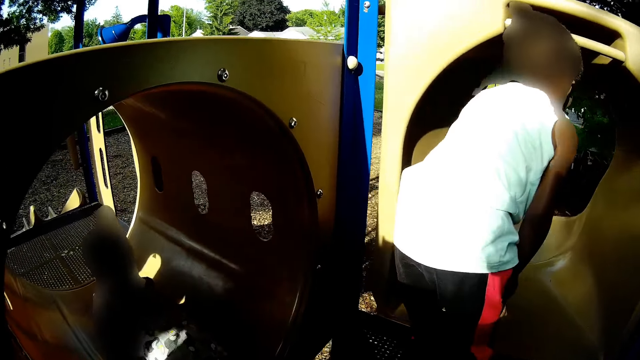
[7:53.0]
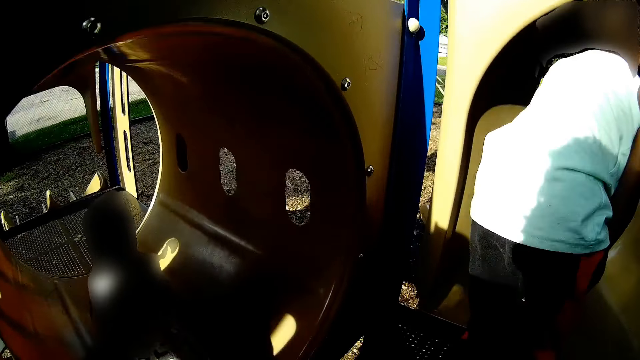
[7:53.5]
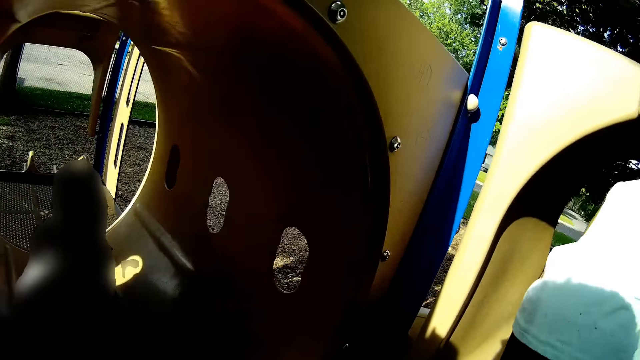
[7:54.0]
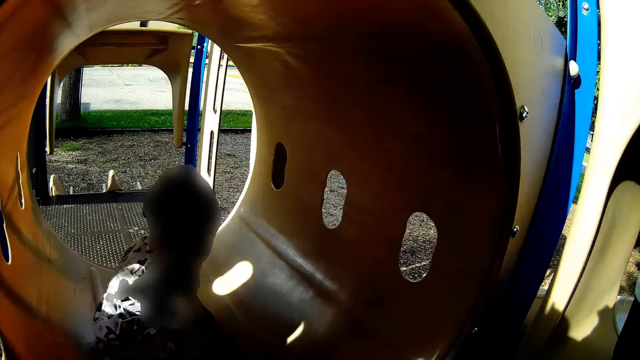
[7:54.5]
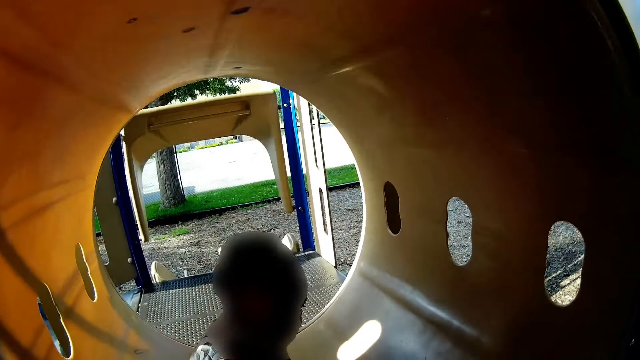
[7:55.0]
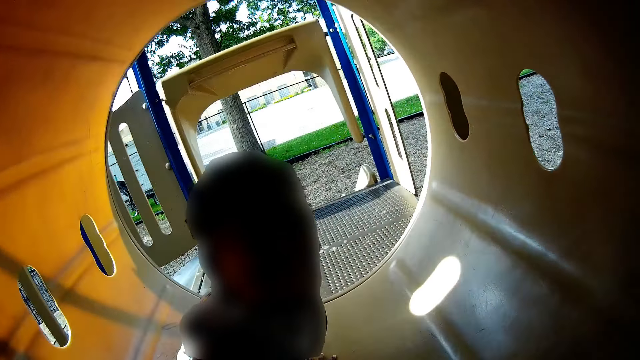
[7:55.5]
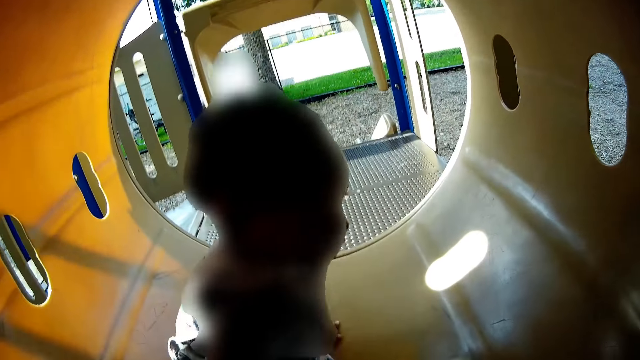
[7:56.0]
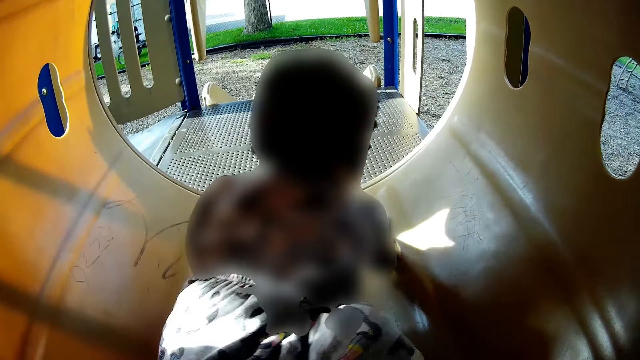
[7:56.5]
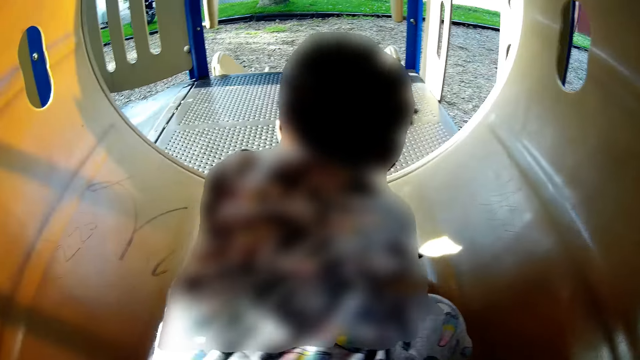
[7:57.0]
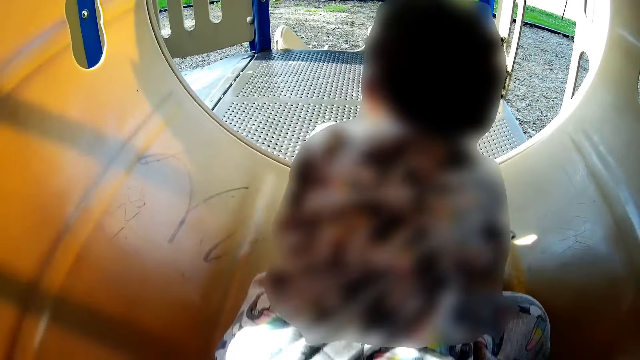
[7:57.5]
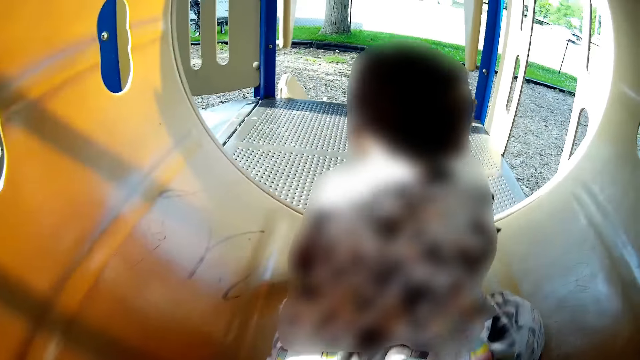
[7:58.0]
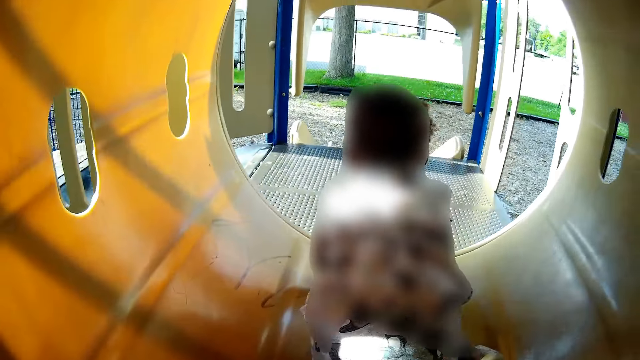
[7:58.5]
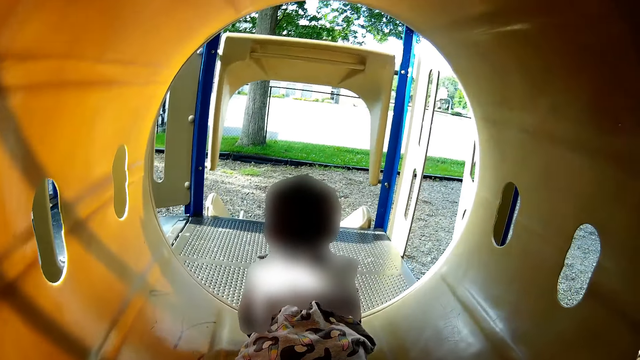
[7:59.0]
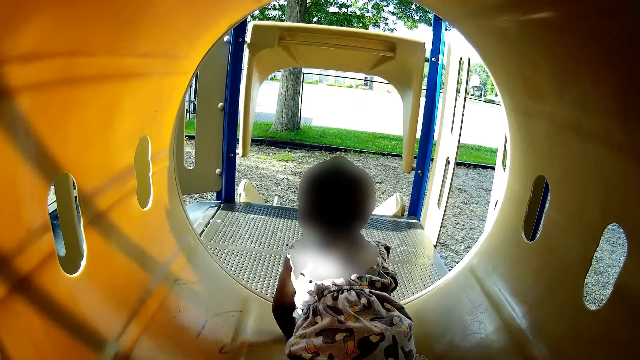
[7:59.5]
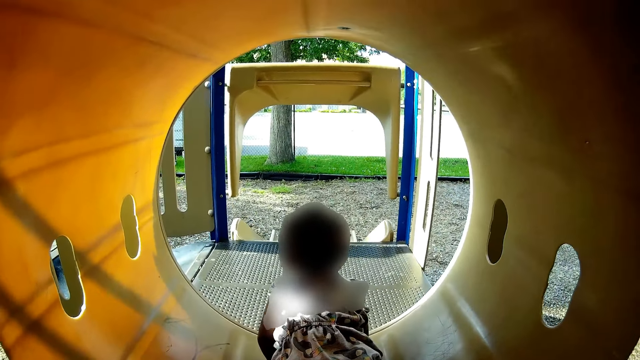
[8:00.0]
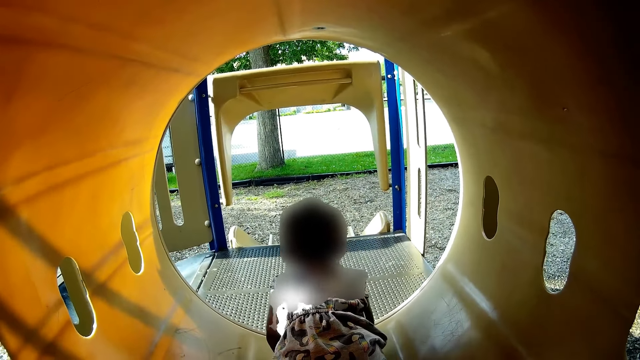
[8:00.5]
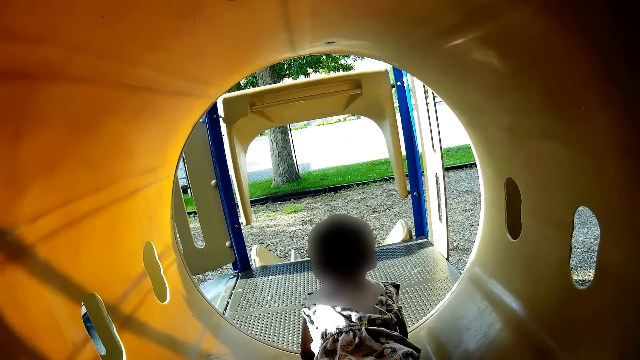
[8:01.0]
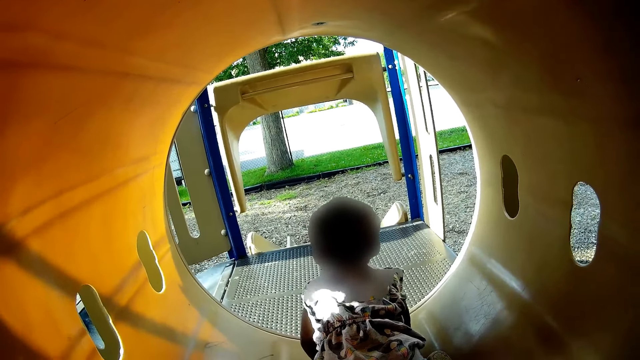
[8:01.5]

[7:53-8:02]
The camera wearer touches a person.

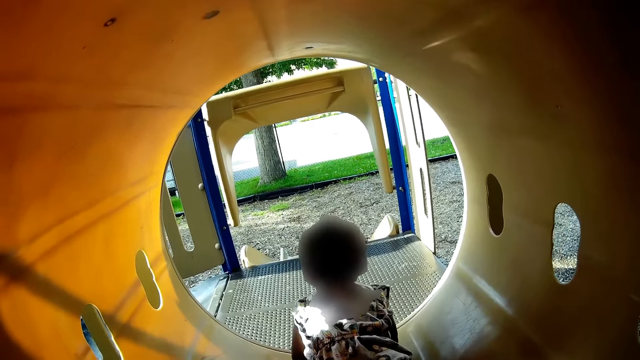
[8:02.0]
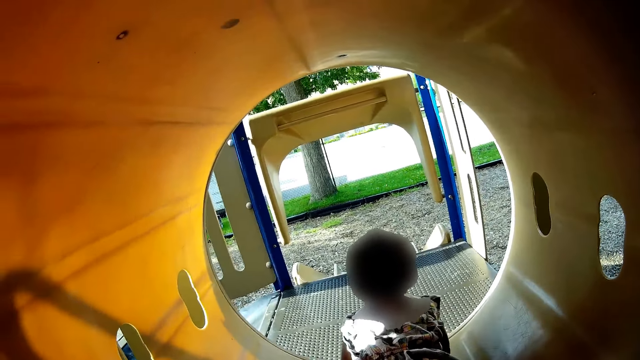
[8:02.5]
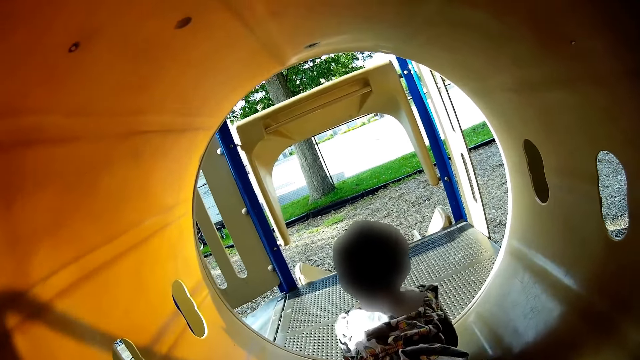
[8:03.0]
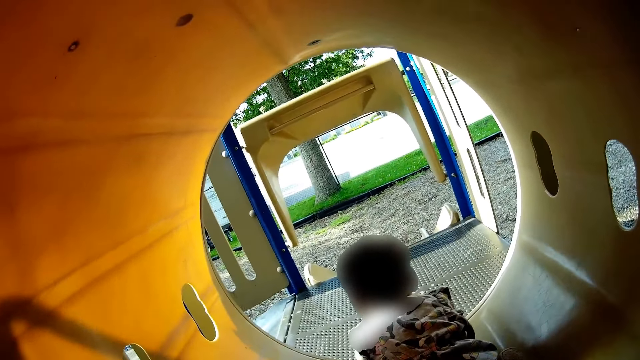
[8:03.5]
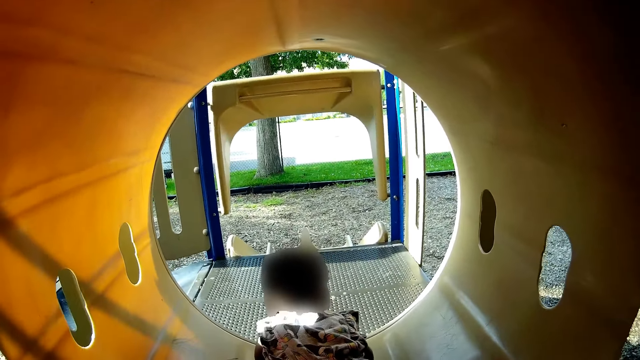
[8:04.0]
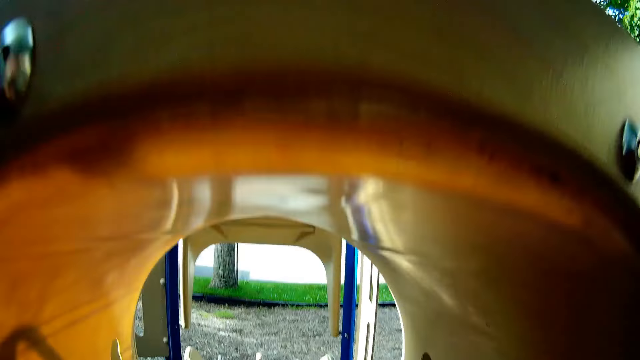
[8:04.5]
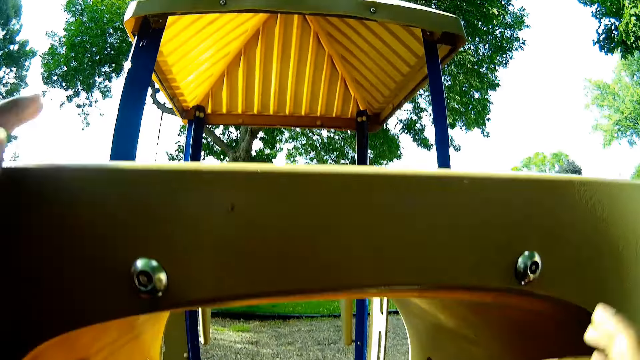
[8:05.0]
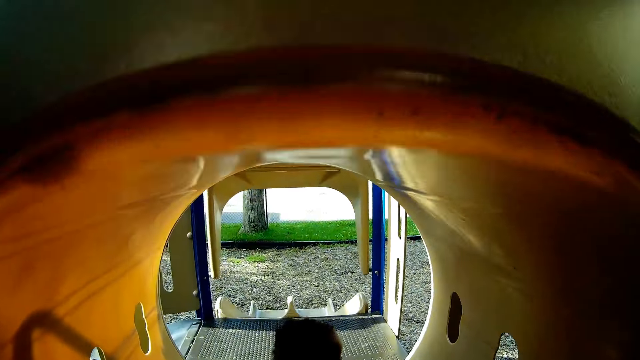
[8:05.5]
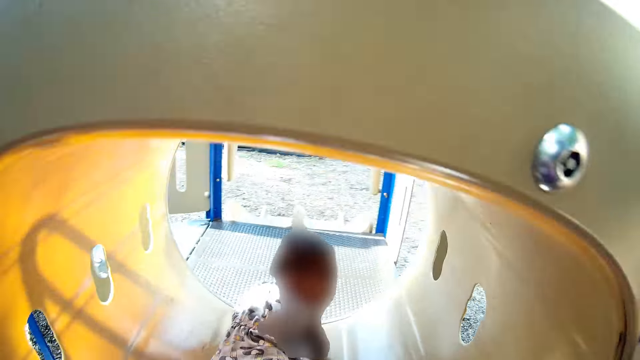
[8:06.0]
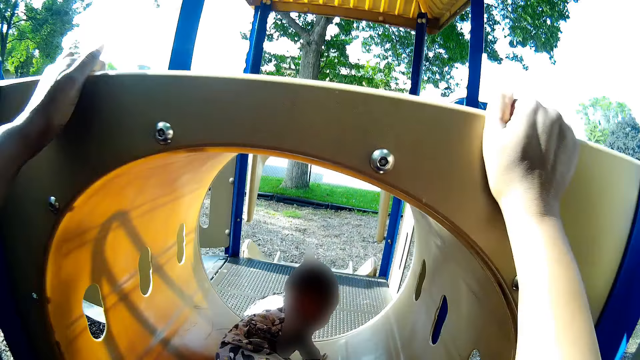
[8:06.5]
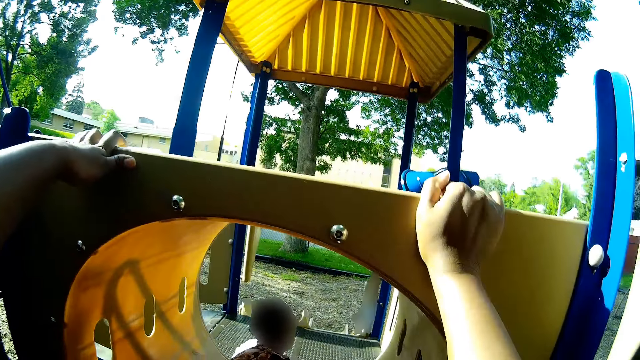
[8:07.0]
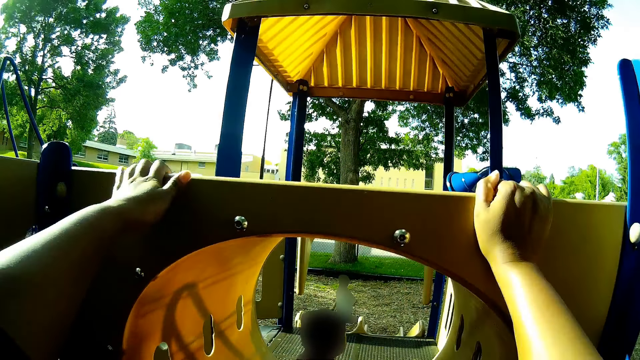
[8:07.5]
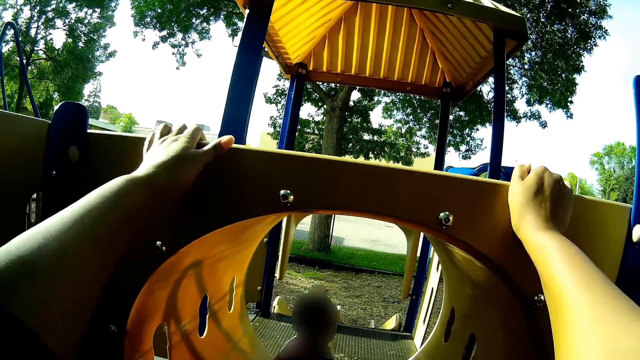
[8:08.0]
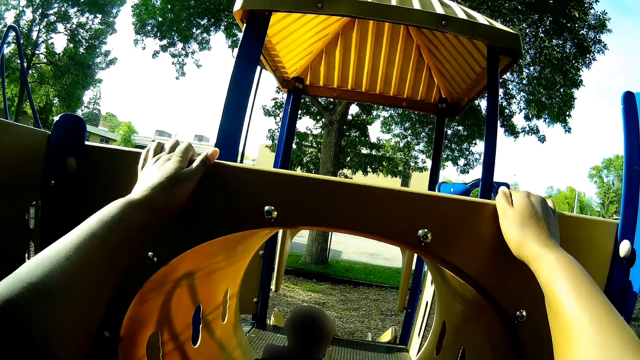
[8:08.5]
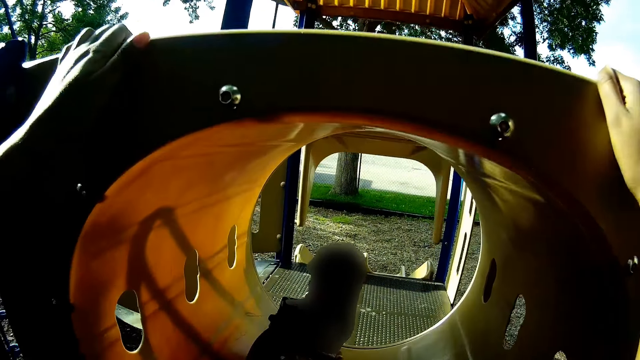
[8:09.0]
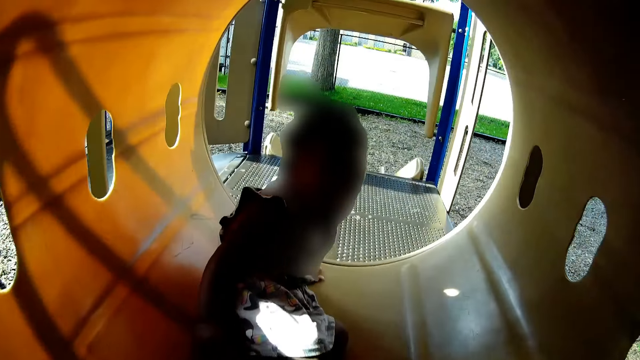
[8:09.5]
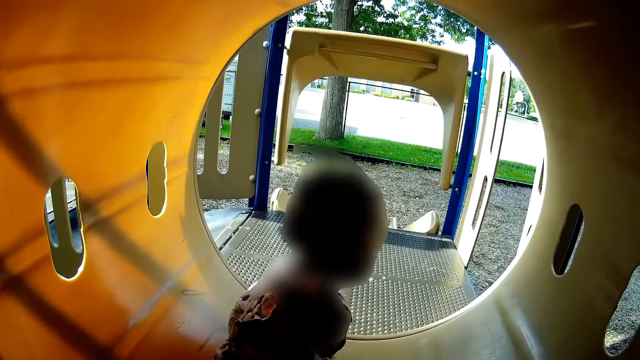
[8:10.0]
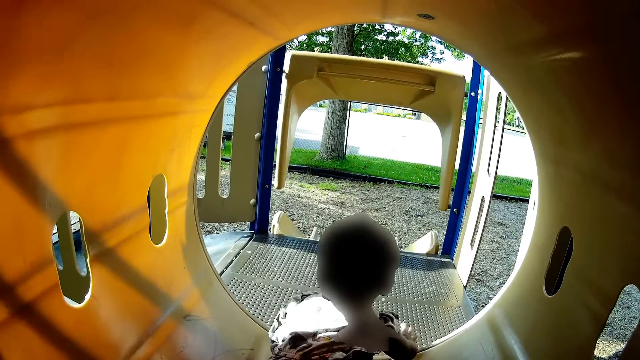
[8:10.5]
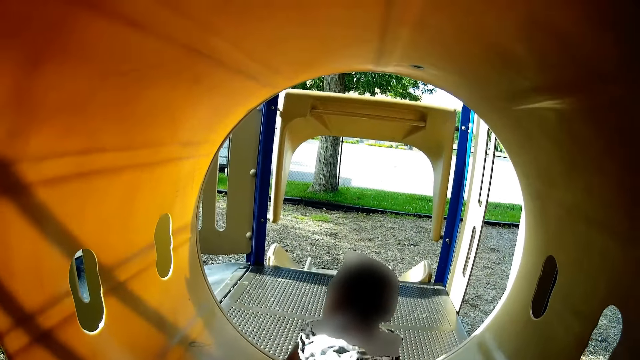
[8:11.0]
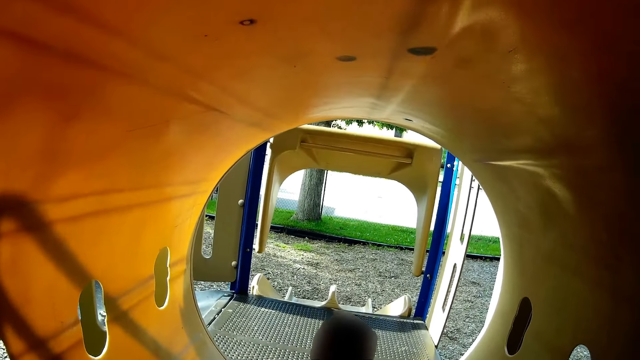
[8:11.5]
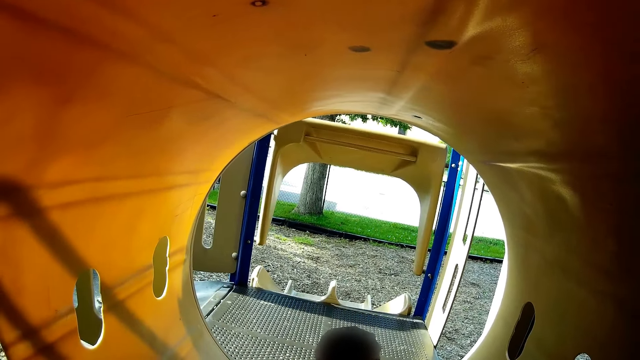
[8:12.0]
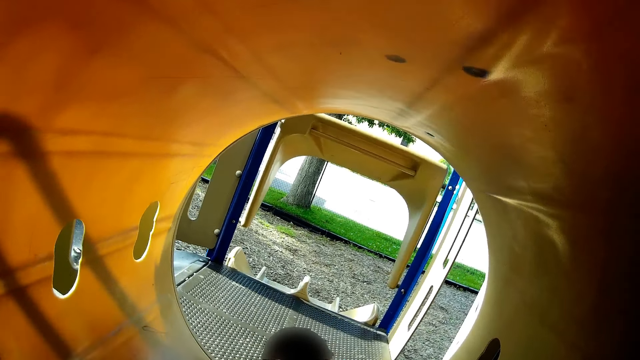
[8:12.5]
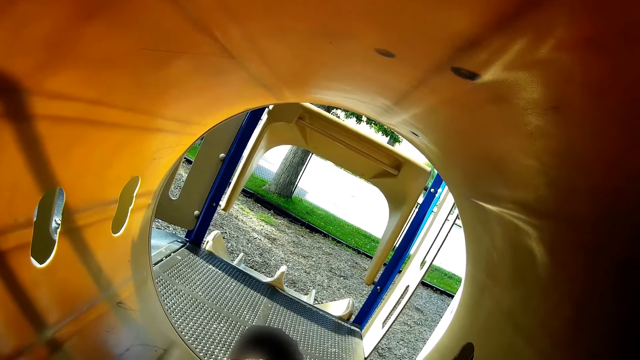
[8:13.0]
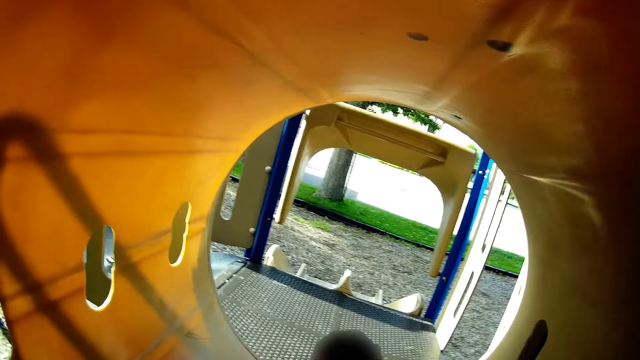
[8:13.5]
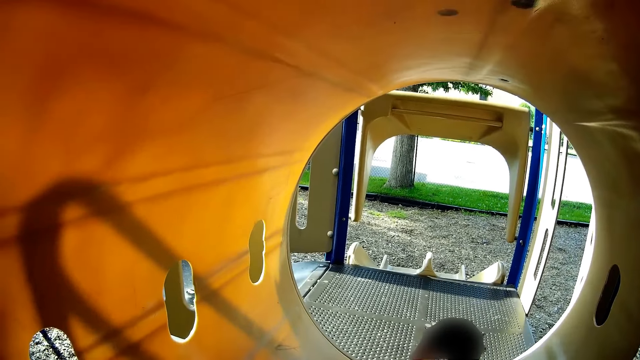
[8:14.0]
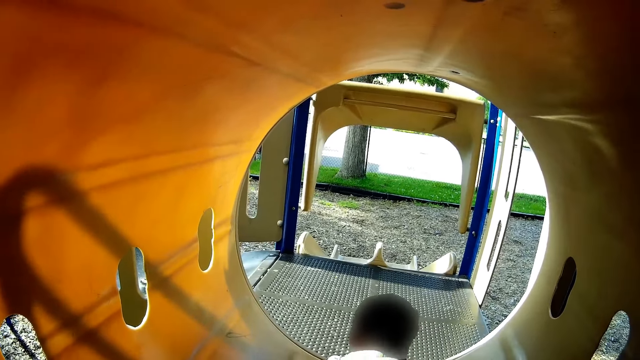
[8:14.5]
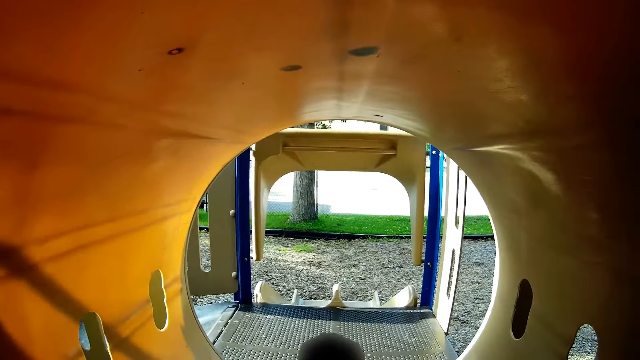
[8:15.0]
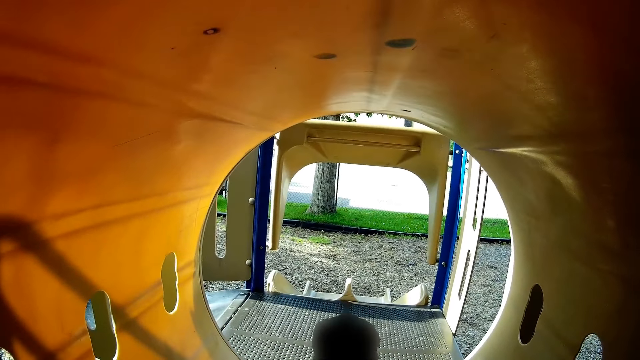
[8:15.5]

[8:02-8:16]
The camera wearer converses with the girl.
